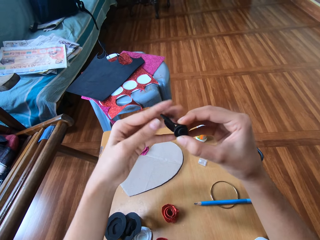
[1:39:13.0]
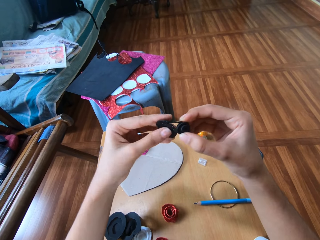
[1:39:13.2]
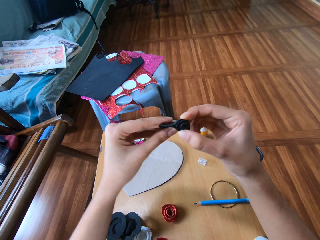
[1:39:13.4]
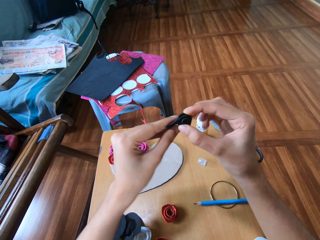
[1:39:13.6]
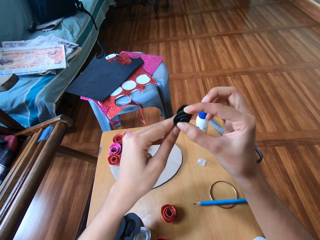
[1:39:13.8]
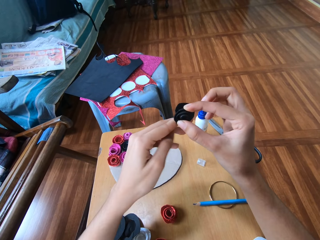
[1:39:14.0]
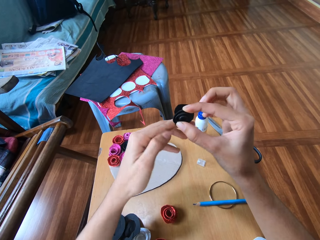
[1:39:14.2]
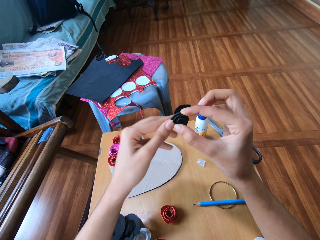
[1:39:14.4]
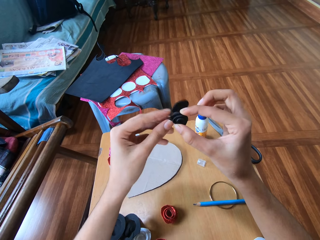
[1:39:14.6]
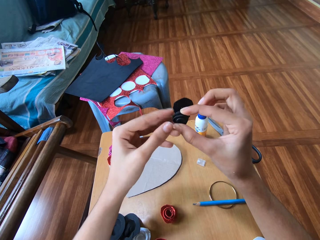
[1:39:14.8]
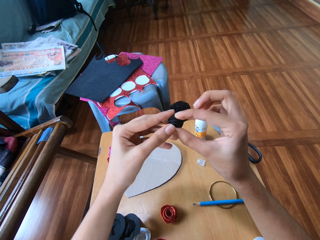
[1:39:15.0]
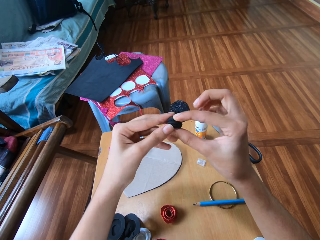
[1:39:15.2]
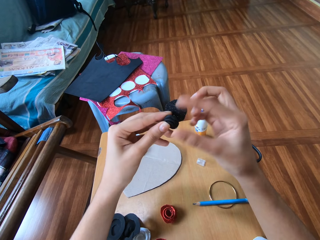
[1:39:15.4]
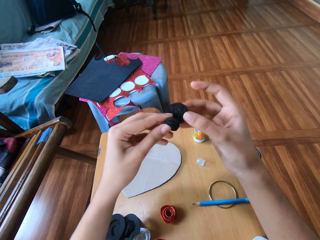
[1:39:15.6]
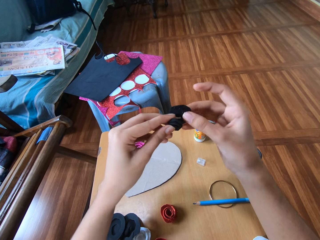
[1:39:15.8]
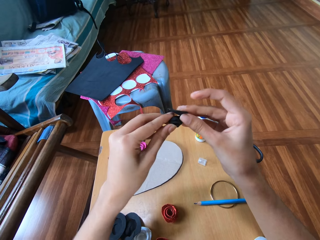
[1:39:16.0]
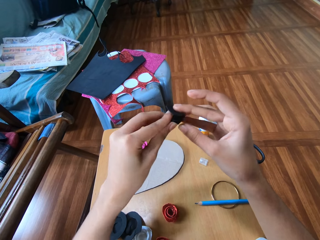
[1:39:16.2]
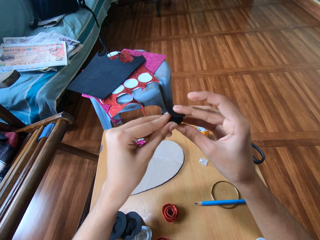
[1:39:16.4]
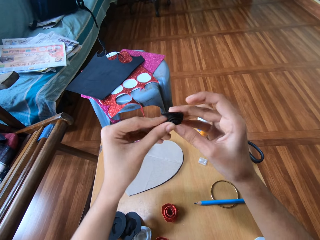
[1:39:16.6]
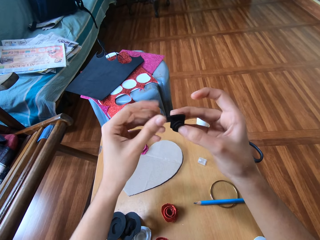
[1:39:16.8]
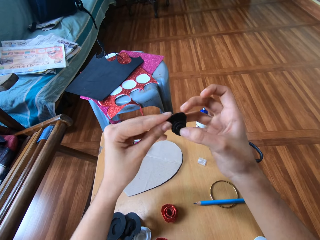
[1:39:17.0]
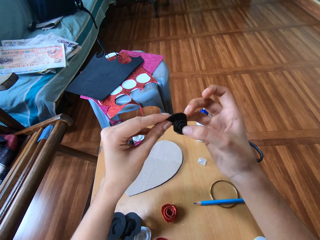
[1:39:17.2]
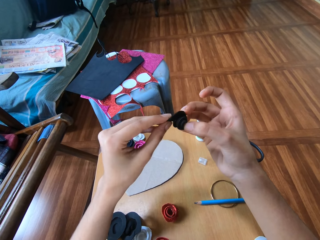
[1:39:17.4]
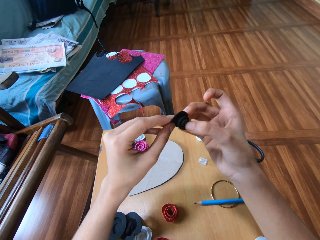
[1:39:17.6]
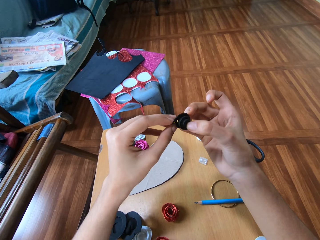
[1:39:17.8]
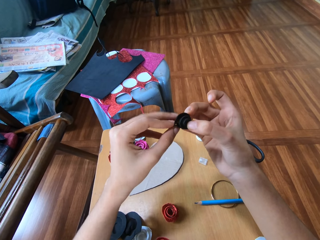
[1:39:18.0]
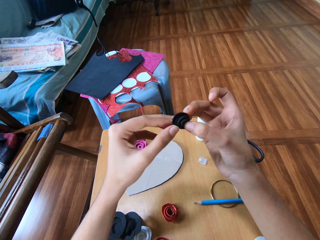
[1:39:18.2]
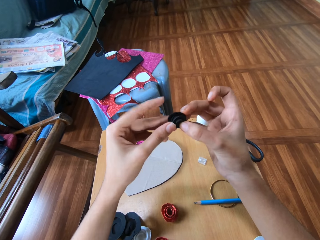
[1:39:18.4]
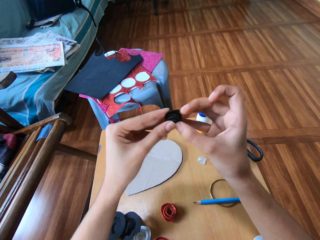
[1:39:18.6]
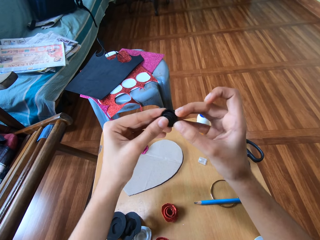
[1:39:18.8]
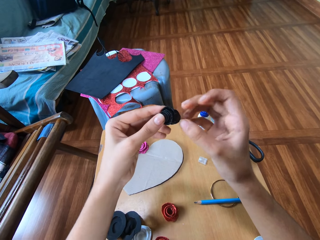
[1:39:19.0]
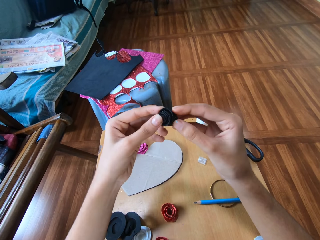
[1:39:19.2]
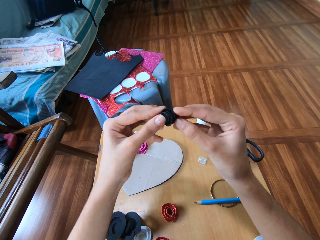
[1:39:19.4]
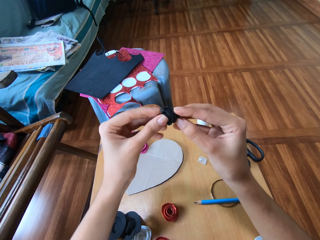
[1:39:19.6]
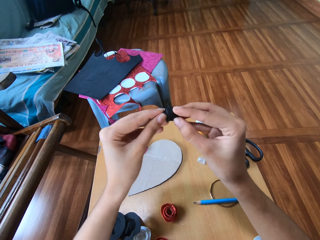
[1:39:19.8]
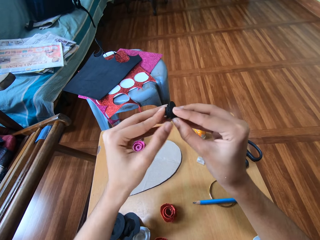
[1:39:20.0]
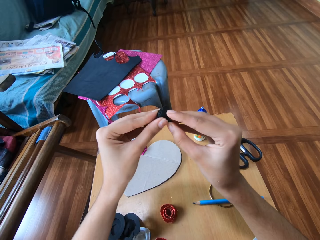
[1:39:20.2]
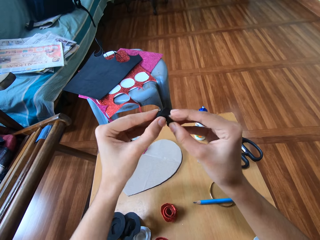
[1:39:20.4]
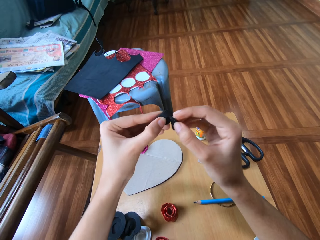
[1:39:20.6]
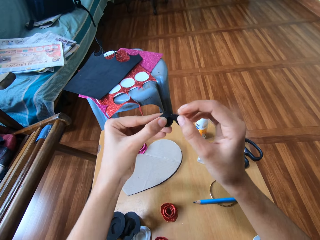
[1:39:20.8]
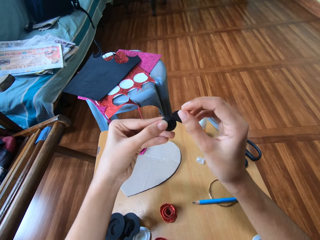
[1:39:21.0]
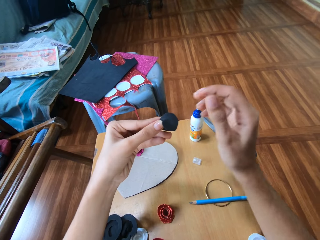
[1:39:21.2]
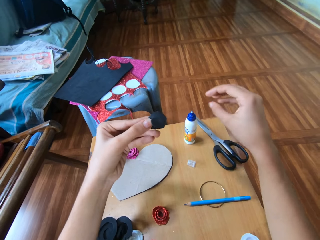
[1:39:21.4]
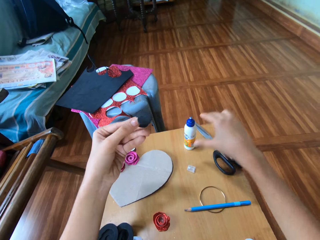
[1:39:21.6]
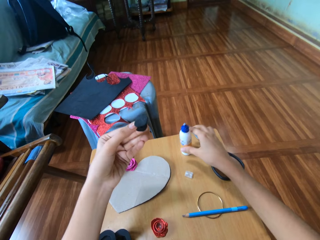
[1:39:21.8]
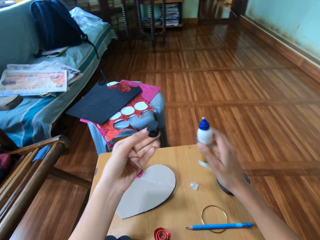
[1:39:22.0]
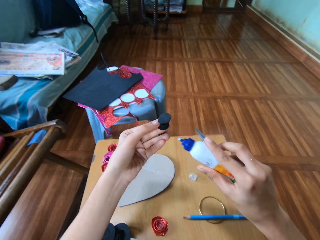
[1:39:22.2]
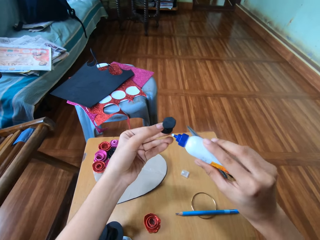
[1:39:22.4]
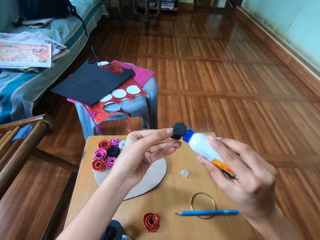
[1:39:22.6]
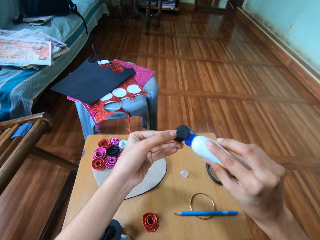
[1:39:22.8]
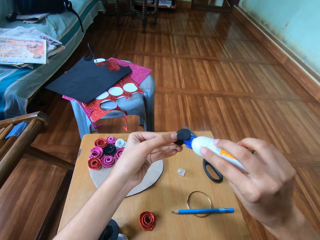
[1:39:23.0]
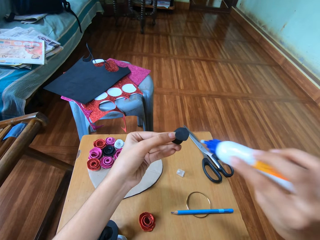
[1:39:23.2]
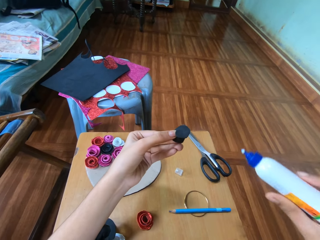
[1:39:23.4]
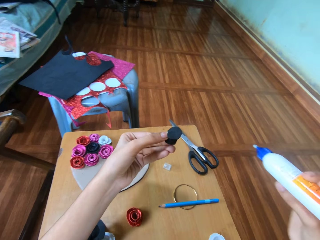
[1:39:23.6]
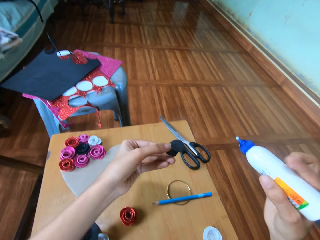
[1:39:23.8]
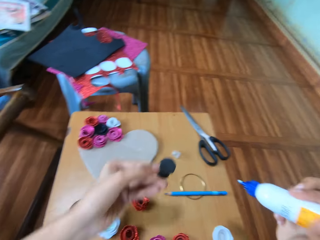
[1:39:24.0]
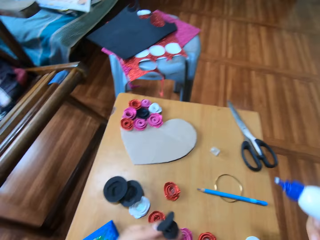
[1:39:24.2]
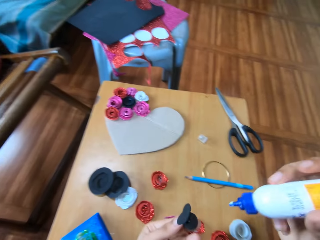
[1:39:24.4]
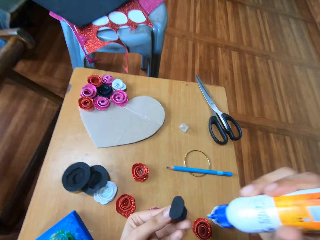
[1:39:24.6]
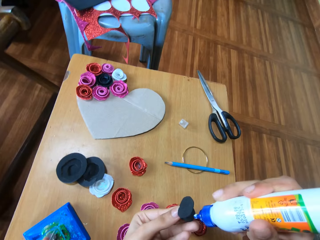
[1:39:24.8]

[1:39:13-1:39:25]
The camera wearer picks a bottle of glue from the table with the right hand. They apply the glue on the paper flower. They squeeze the glue.

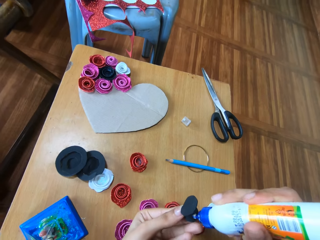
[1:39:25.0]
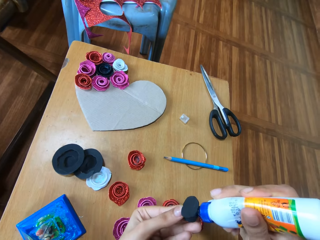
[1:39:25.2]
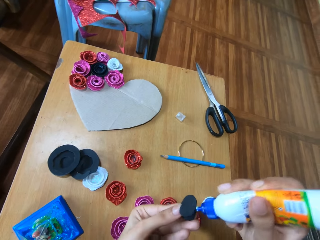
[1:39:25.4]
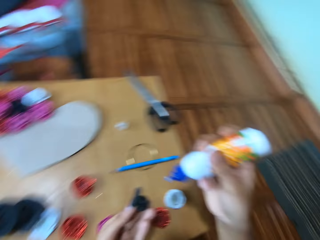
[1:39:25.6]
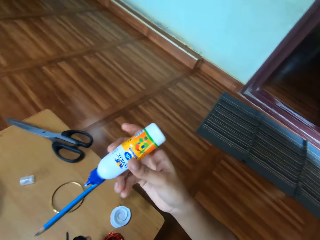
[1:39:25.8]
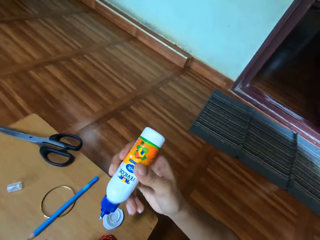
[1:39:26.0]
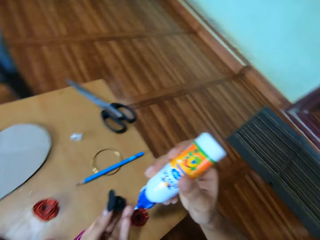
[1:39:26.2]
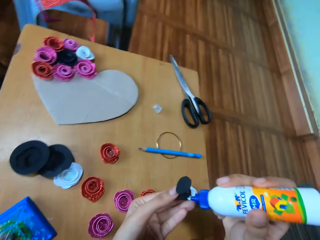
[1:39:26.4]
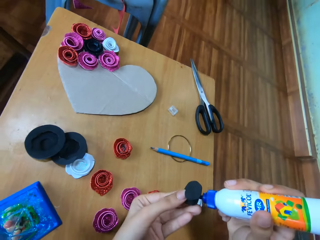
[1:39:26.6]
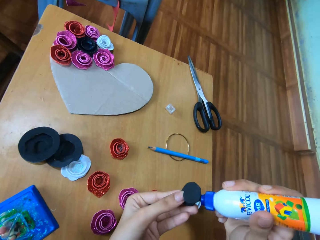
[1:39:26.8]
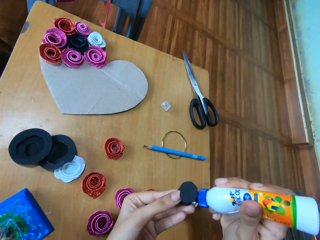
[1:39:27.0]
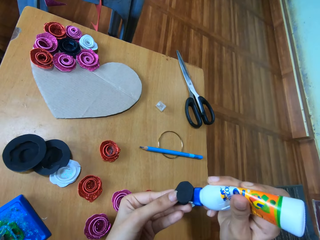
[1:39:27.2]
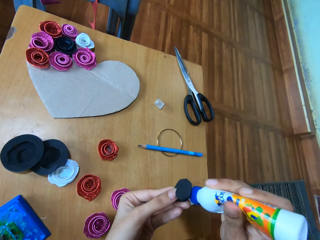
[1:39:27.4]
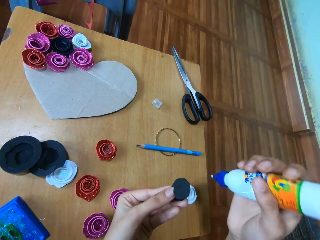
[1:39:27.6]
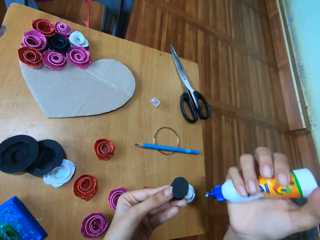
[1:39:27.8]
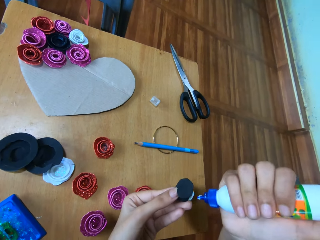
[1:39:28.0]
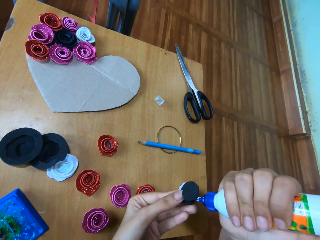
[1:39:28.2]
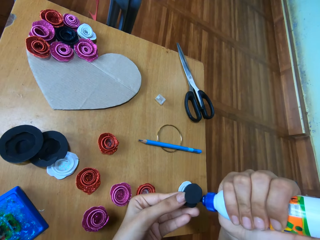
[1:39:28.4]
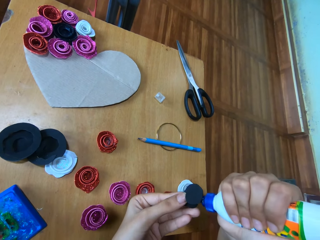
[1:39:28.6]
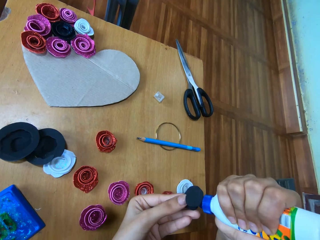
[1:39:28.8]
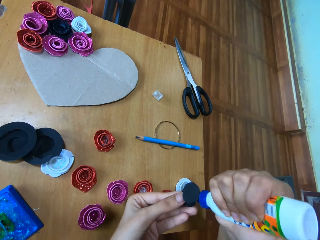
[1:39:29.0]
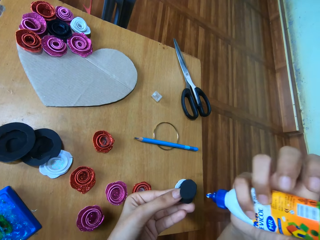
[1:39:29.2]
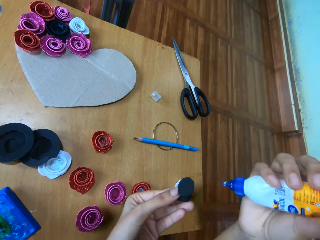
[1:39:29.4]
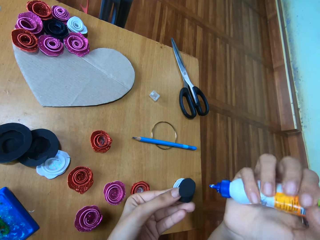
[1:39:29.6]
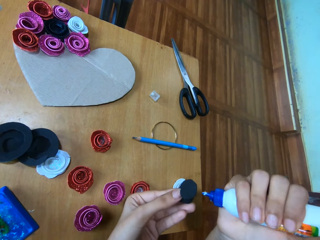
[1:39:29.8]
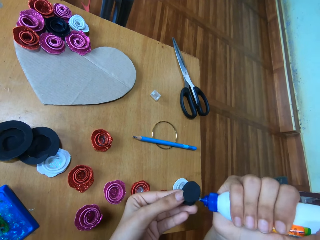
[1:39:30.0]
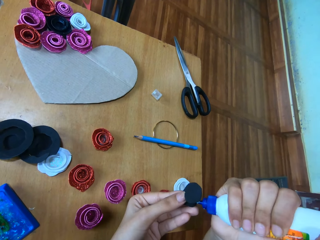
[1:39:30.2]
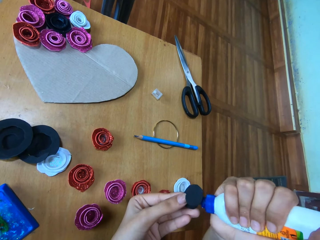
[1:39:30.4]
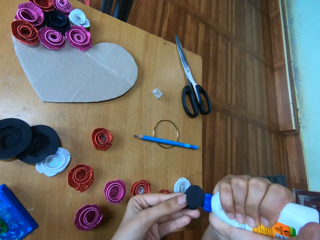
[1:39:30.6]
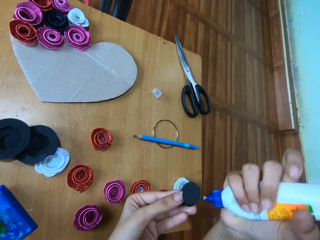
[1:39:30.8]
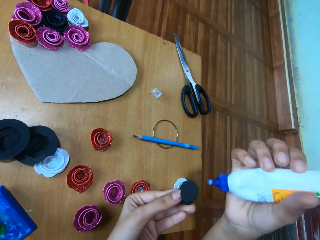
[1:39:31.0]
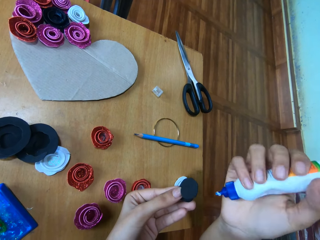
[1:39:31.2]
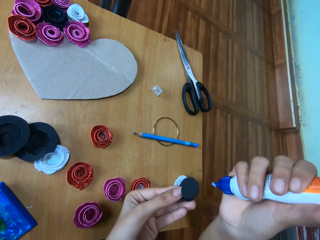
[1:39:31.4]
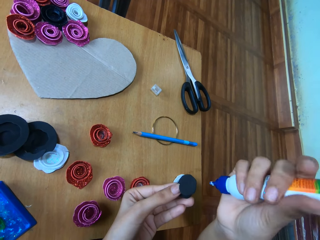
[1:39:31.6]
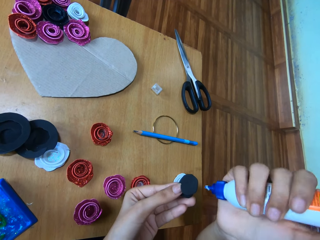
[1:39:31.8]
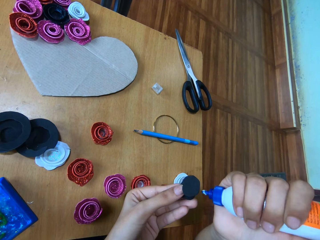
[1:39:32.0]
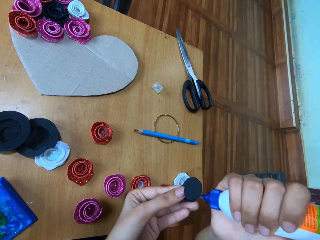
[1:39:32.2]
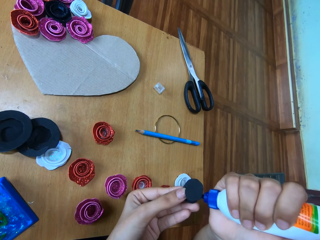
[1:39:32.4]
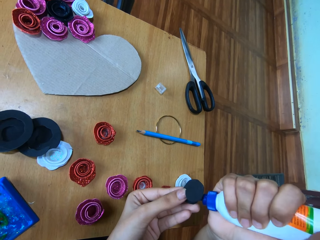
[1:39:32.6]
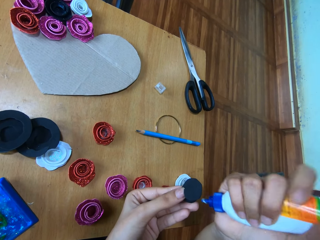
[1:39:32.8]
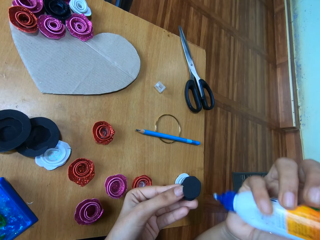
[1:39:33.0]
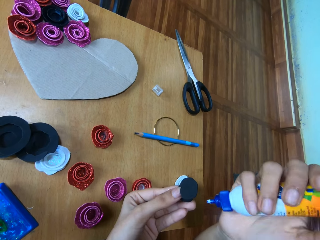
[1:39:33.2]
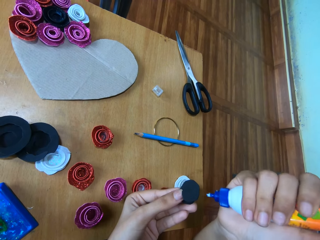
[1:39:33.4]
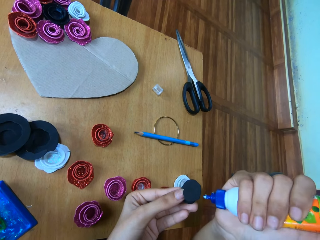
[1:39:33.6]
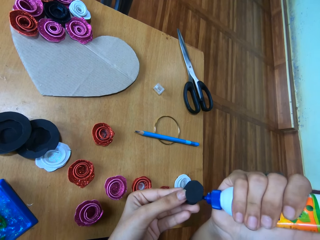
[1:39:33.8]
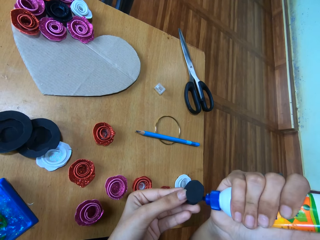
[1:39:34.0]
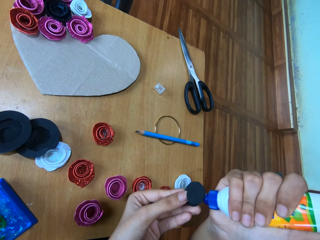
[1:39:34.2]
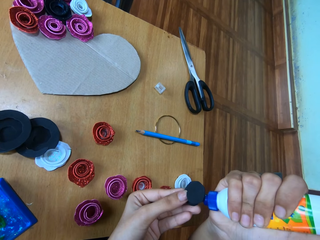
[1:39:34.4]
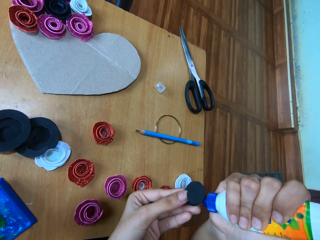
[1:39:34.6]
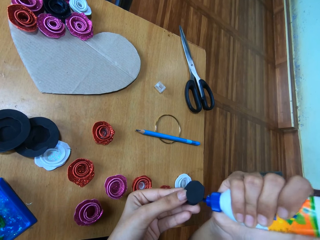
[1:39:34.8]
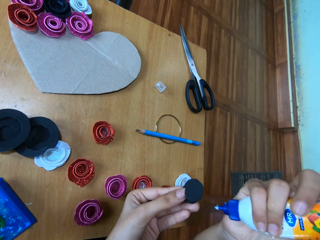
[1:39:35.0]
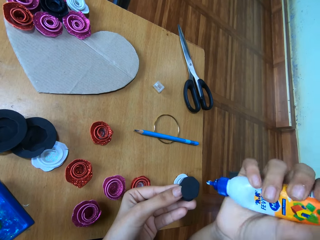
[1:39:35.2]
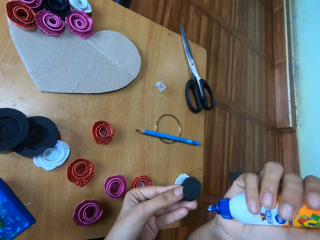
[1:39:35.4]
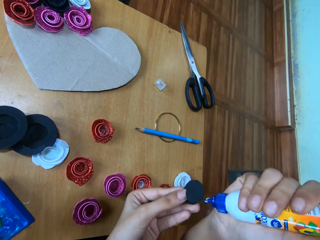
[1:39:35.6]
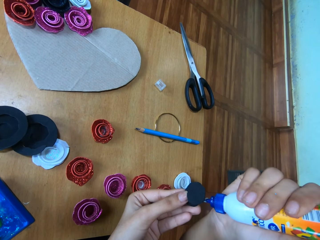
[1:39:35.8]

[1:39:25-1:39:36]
The camera wearer applies the glue on the paper and squeezes the glue. They apply the glue on the paper and squeeze the glue. They apply the glue on the paper and squeeze the glue. They apply the glue on the paper and squeeze the glue. They apply the glue on the paper and squeeze the glue. They apply the glue on the paper and squeeze the glue.
